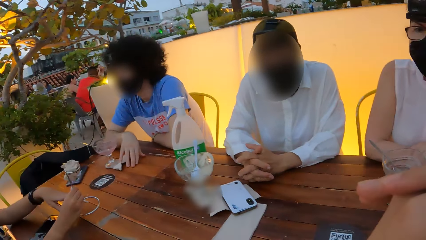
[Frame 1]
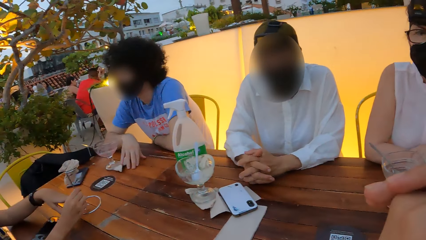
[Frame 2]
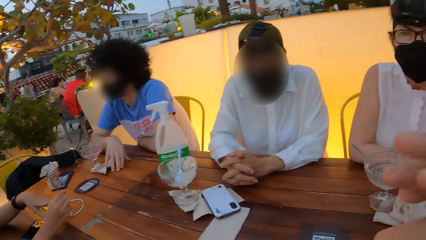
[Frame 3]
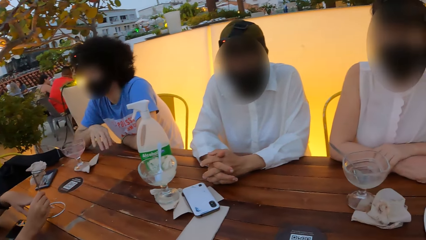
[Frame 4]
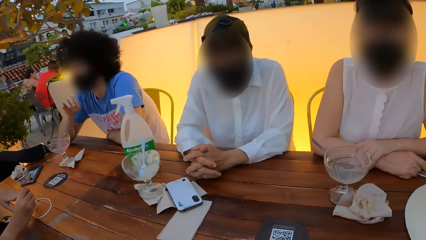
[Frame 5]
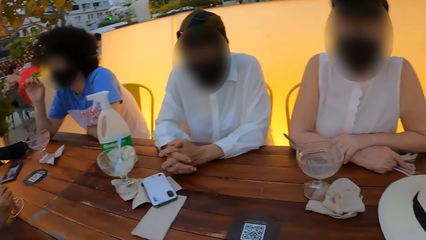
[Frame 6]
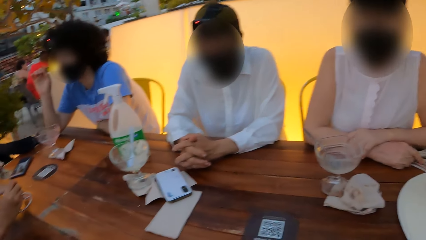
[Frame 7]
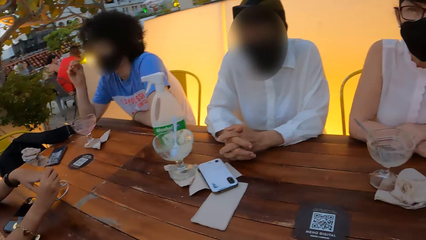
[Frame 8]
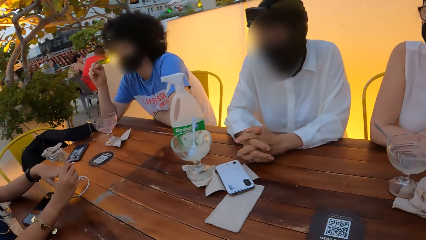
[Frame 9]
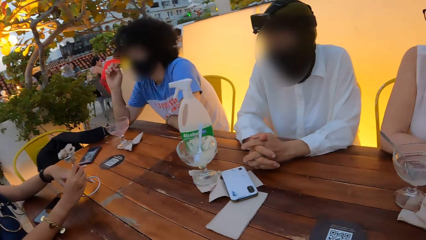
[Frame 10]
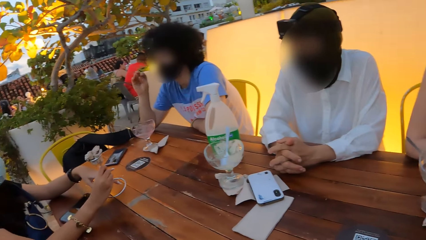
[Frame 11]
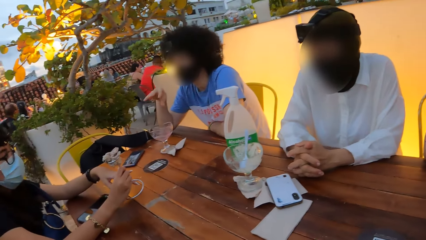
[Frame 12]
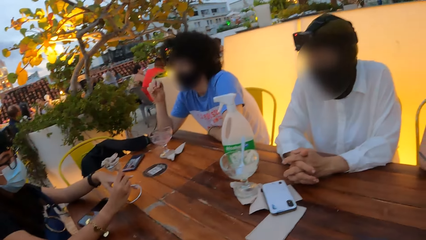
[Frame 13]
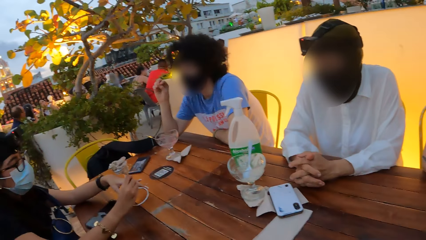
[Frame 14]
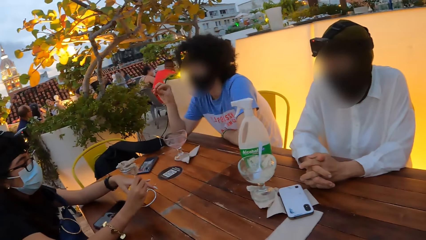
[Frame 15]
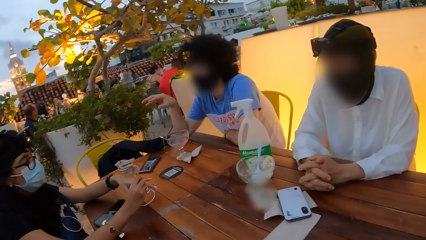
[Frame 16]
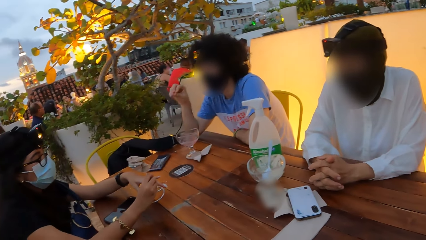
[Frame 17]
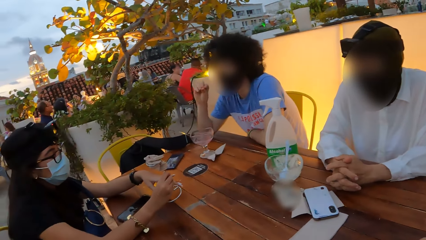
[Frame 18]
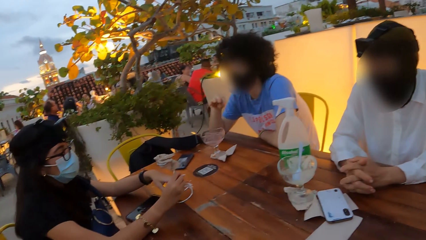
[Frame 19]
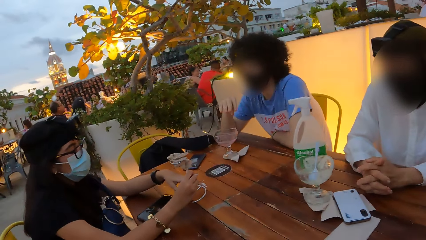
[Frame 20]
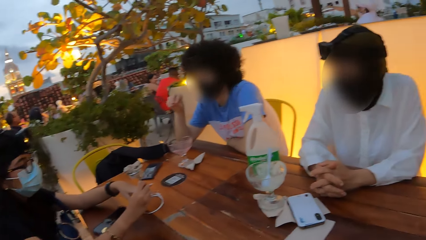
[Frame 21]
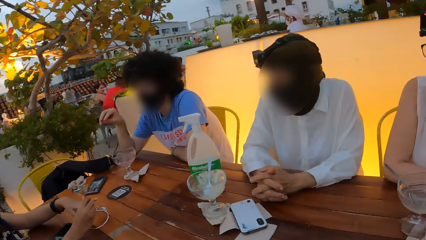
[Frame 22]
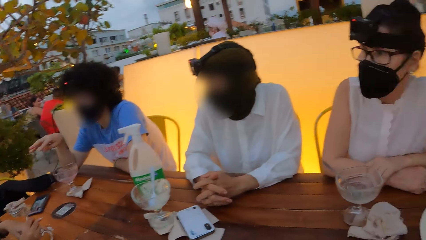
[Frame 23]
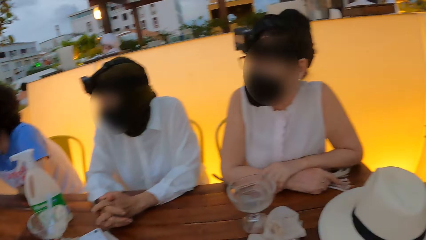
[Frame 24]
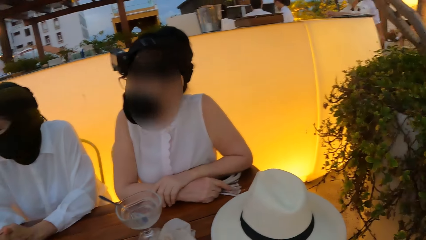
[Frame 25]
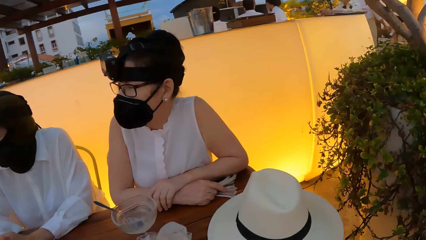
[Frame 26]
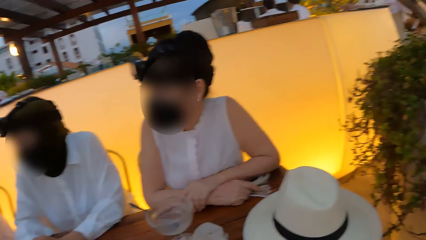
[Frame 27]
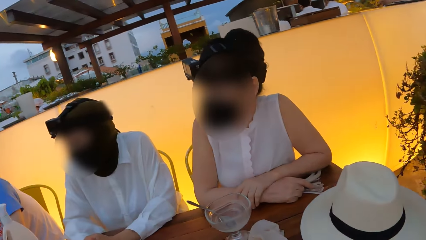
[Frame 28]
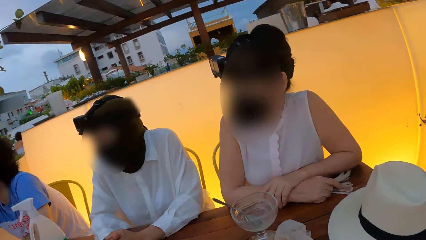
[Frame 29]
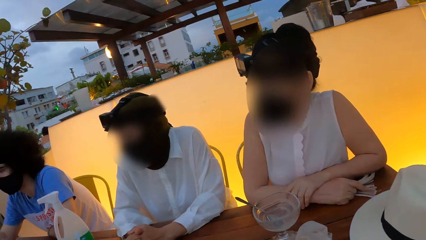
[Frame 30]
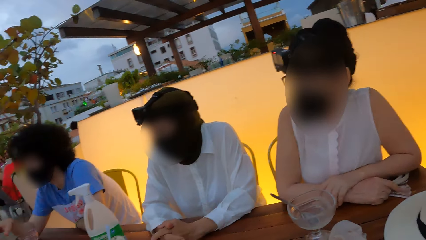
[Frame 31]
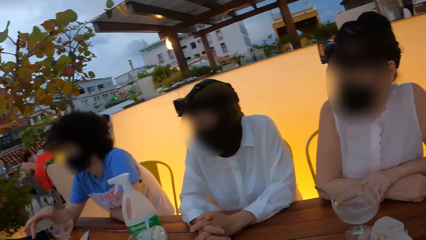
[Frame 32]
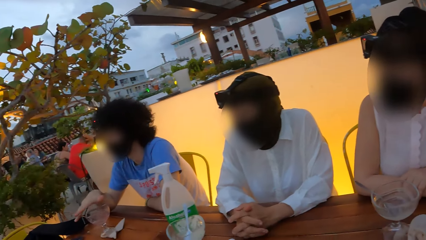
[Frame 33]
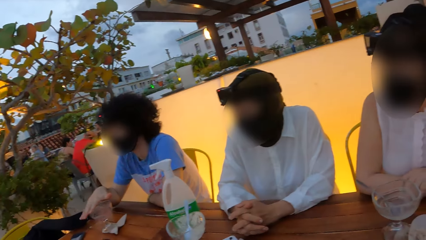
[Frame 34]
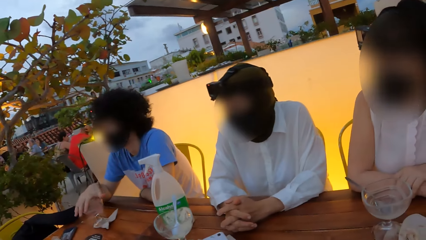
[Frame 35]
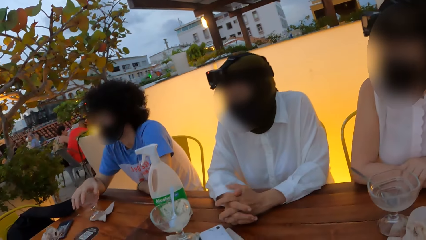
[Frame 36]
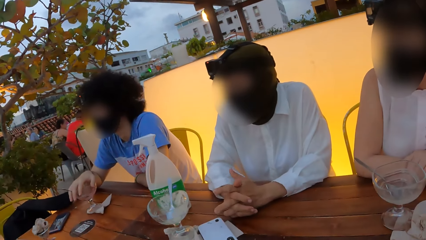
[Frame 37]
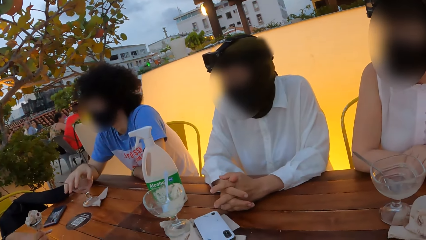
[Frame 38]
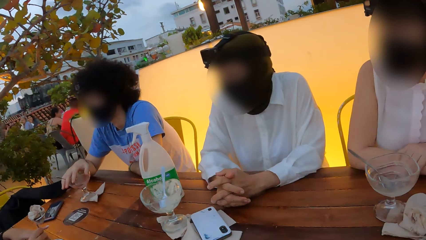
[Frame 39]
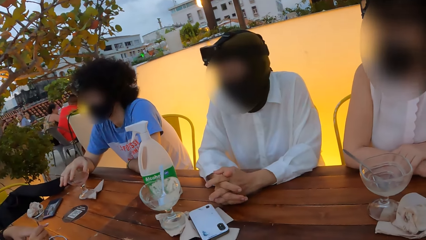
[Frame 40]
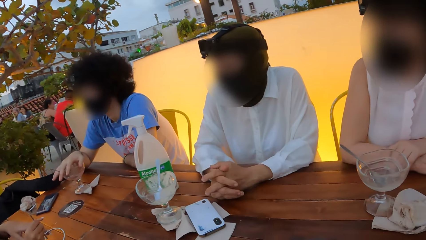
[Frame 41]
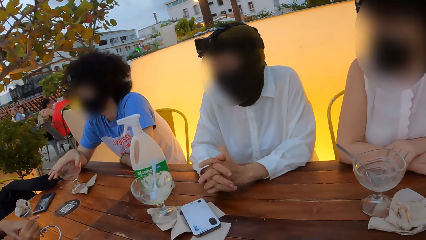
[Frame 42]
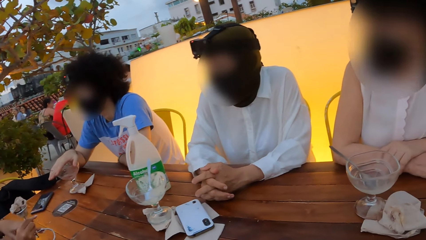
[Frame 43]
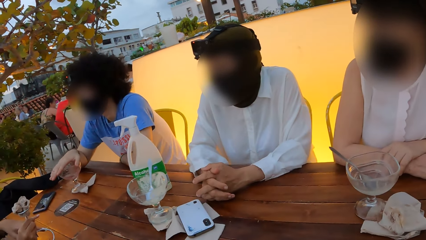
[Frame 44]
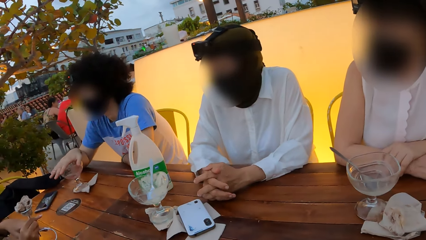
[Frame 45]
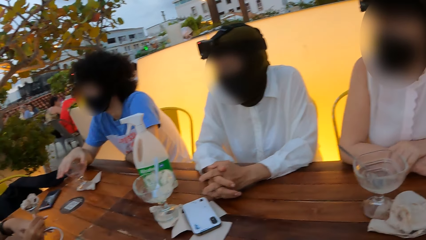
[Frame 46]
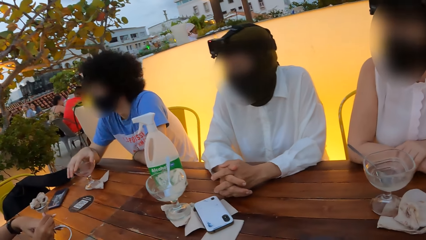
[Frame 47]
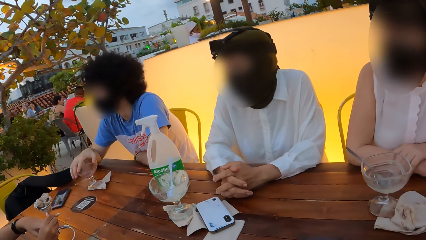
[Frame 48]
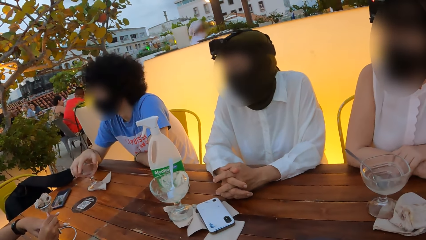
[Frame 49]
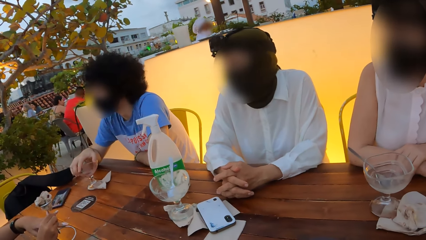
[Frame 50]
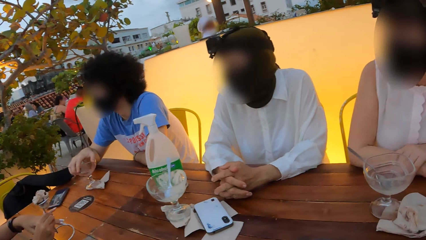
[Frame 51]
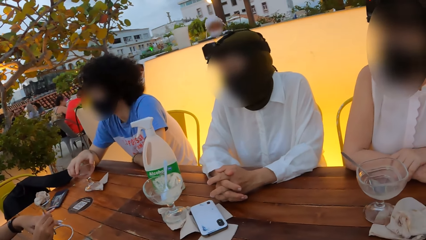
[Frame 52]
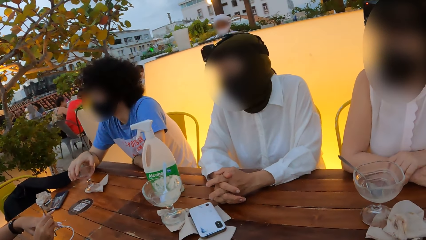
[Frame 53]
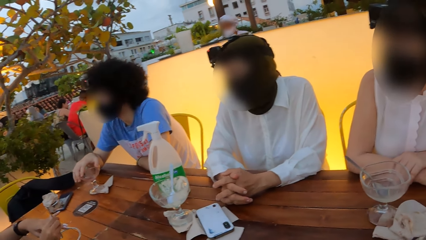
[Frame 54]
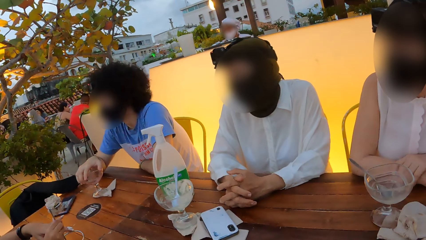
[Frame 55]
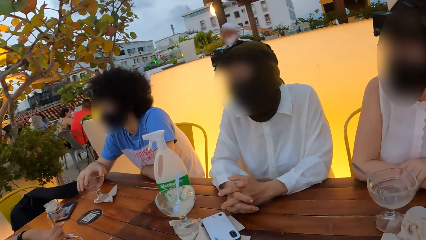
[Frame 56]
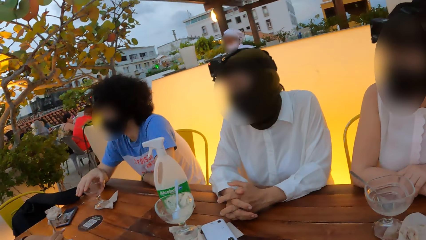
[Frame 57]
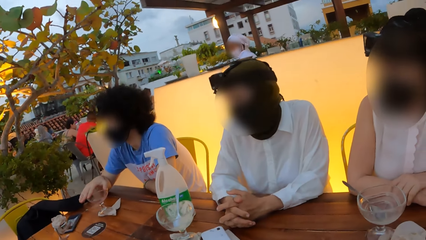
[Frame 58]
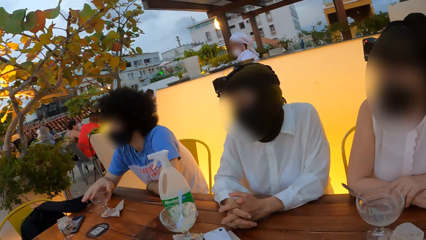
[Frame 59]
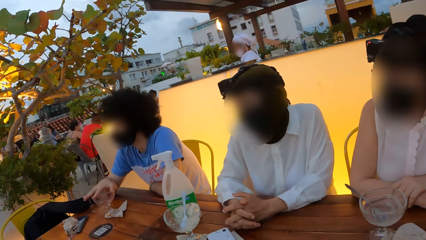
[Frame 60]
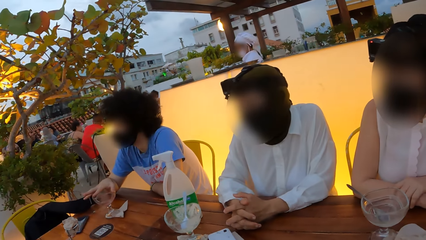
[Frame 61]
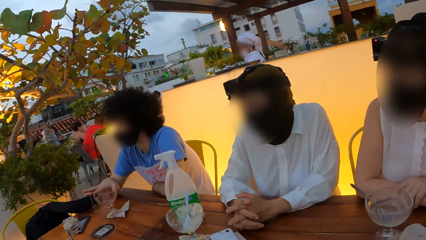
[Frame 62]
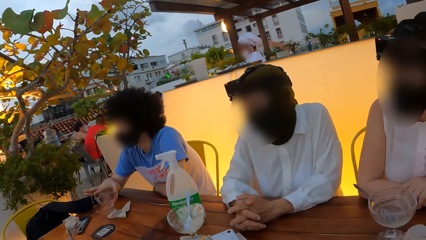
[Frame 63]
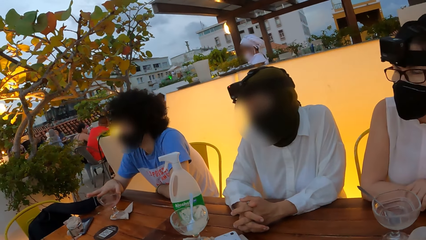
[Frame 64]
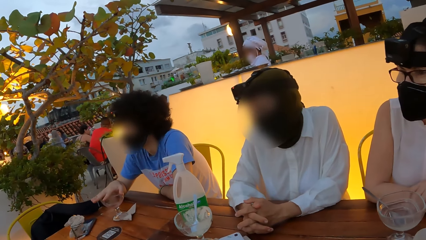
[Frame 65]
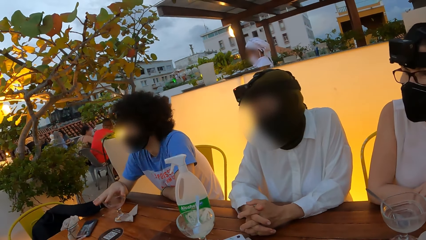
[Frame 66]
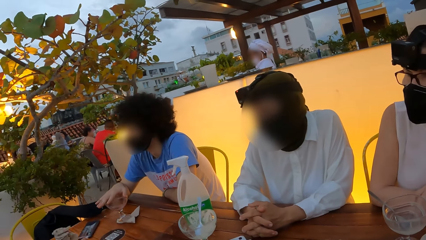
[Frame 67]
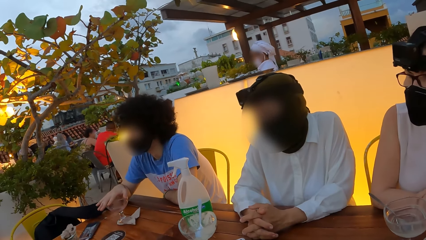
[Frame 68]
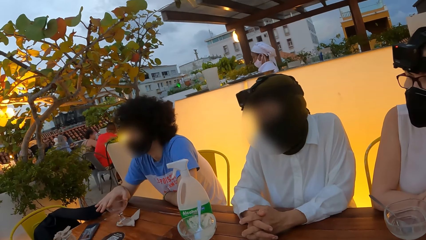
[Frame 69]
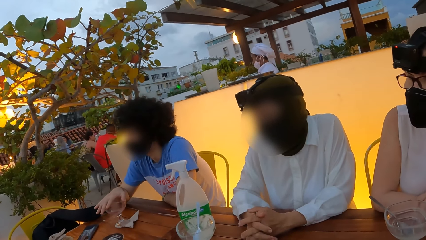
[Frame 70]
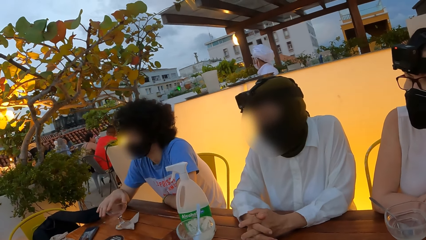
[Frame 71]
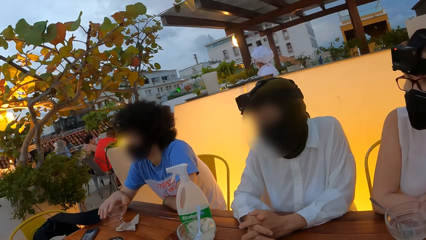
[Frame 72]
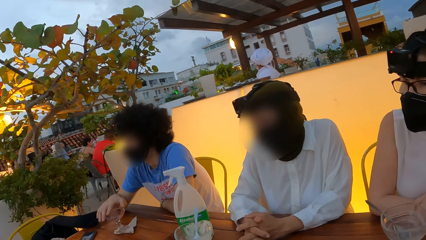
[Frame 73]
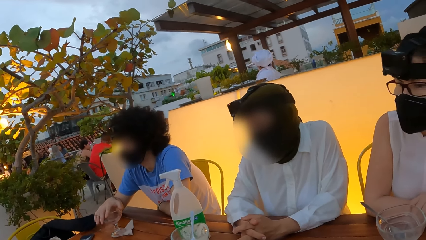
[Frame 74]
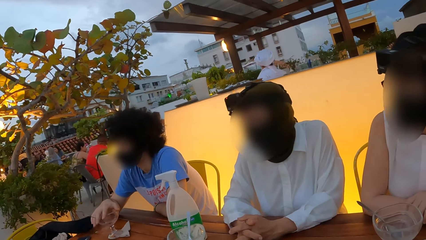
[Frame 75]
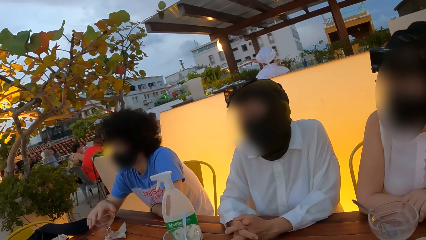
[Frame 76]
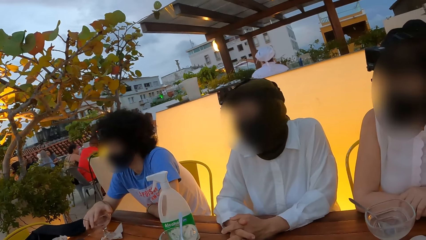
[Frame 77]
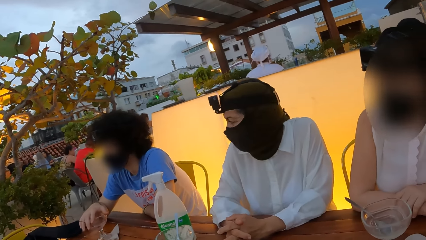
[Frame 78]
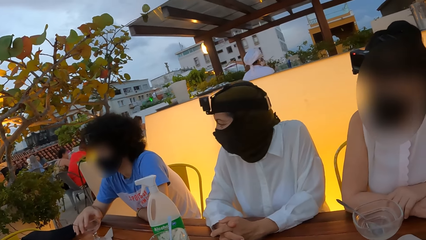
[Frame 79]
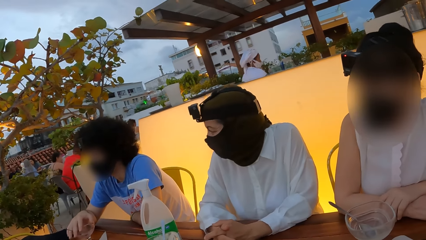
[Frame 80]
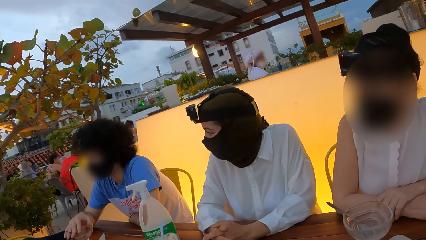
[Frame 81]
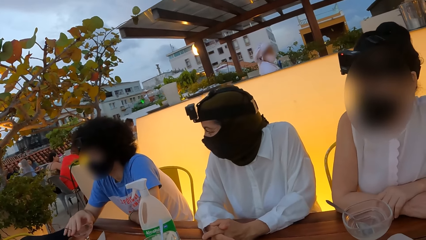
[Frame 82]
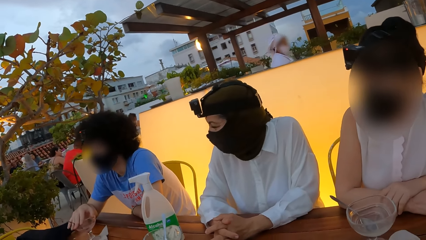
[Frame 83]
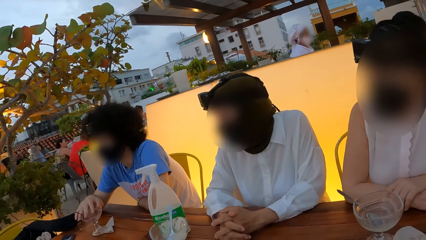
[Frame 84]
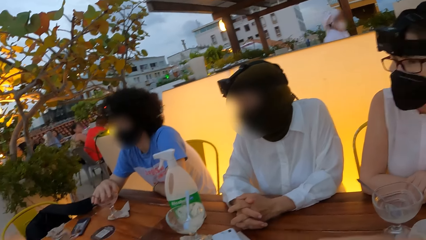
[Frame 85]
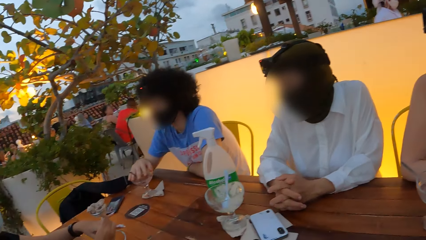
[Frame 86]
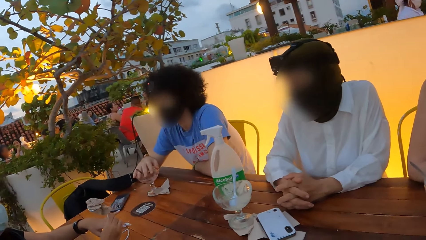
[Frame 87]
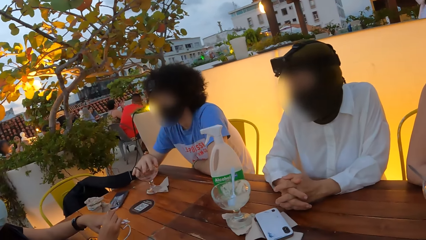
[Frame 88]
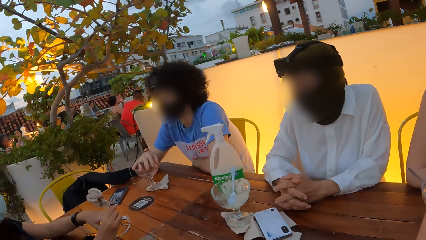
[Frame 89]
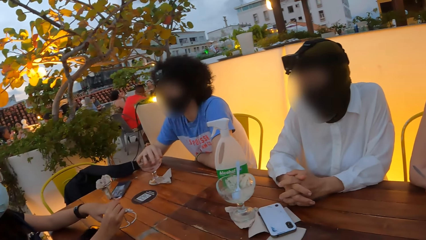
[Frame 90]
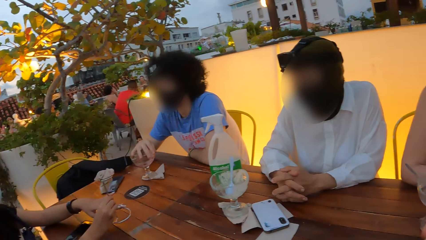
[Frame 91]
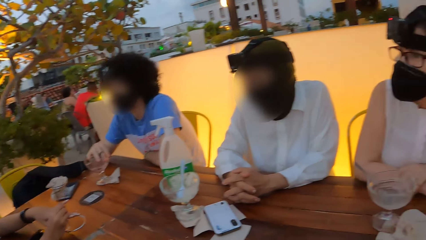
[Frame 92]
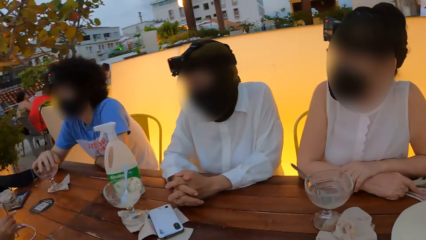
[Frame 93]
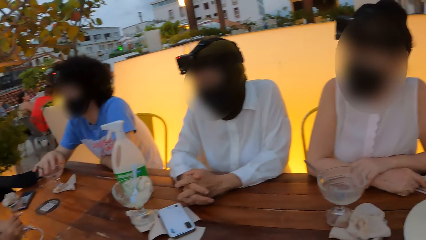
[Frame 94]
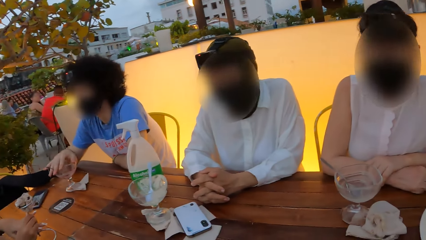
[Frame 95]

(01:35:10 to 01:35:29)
The camera wearer moves the hand. They stare around. A person interacts with another person. A third person interacts with the first person.
